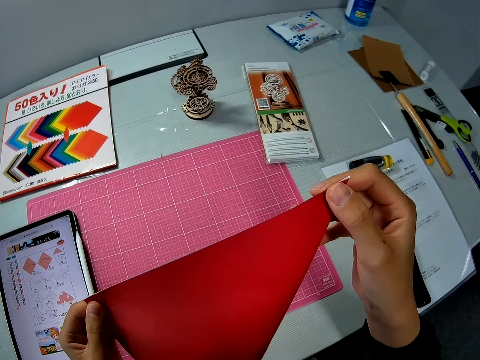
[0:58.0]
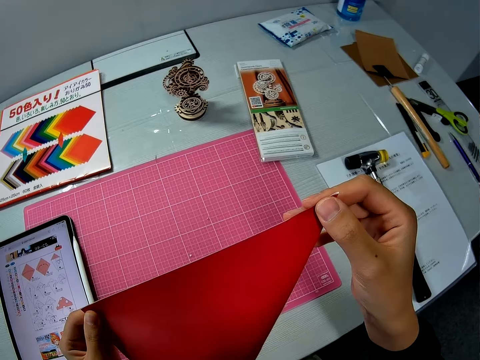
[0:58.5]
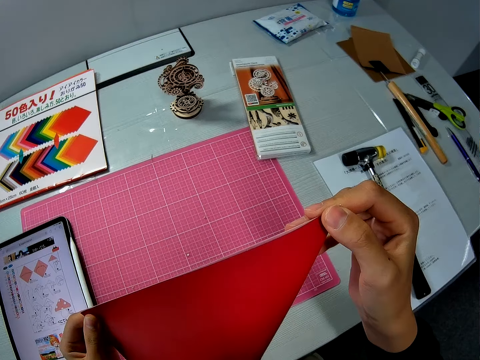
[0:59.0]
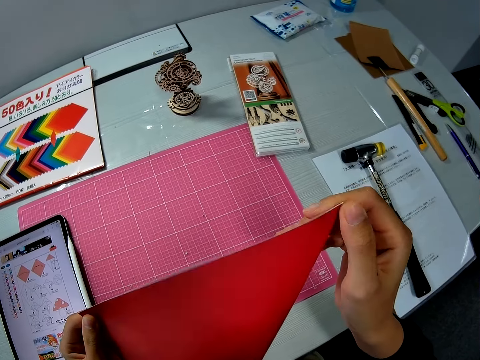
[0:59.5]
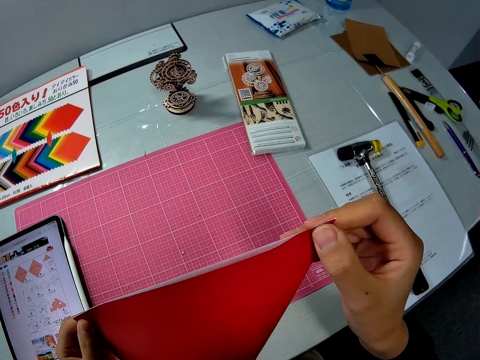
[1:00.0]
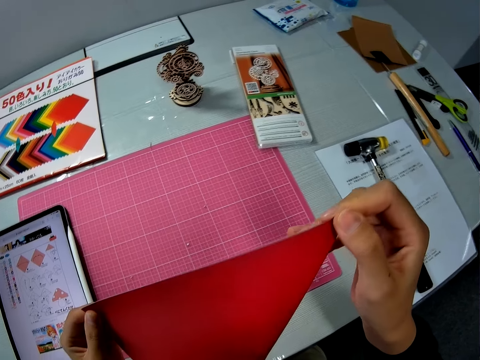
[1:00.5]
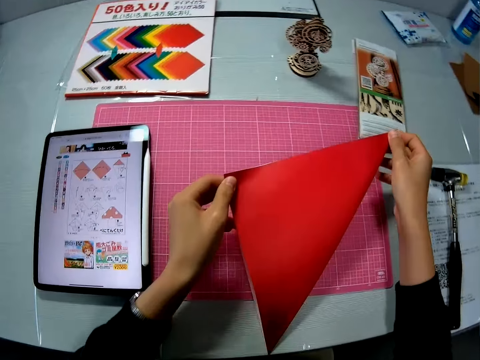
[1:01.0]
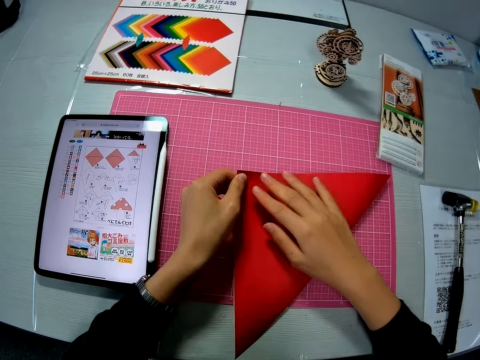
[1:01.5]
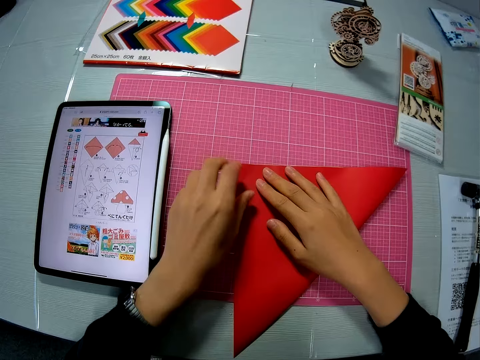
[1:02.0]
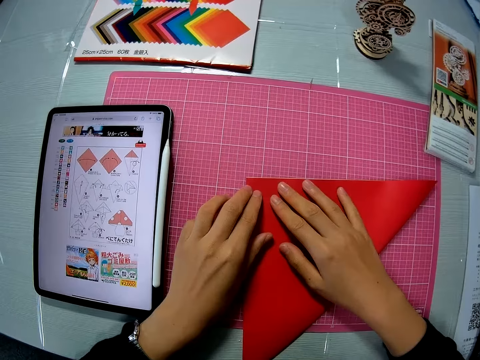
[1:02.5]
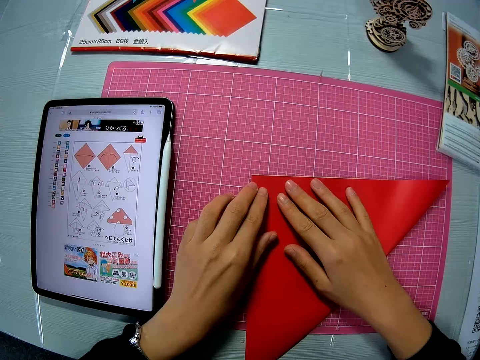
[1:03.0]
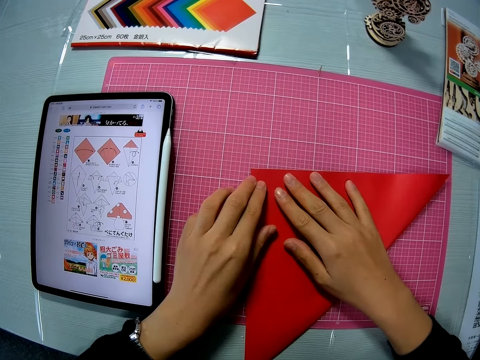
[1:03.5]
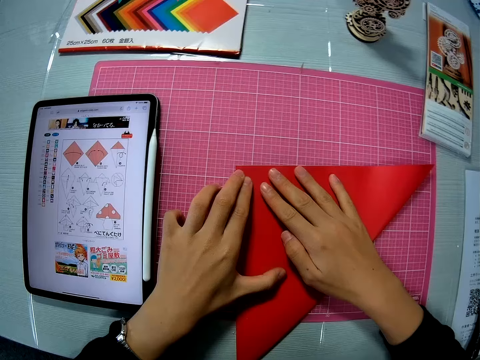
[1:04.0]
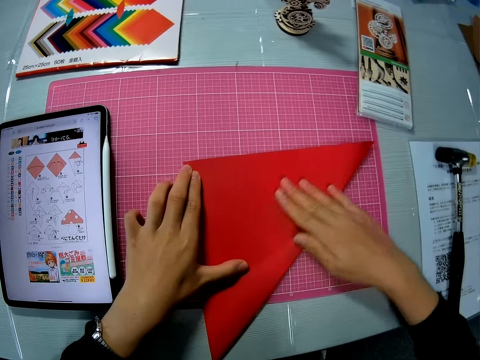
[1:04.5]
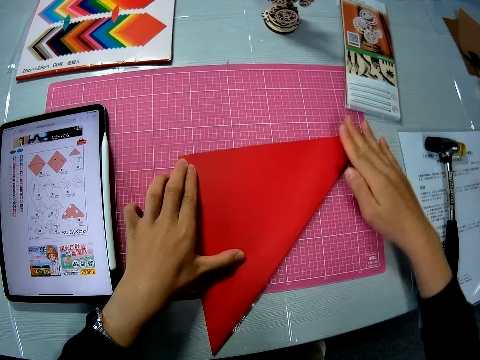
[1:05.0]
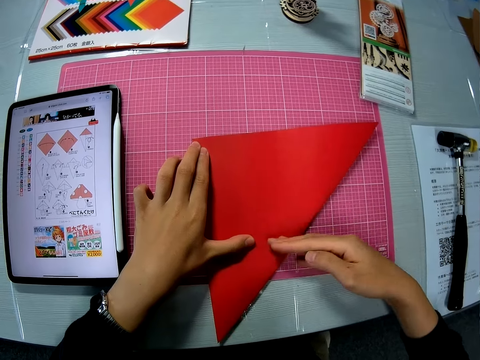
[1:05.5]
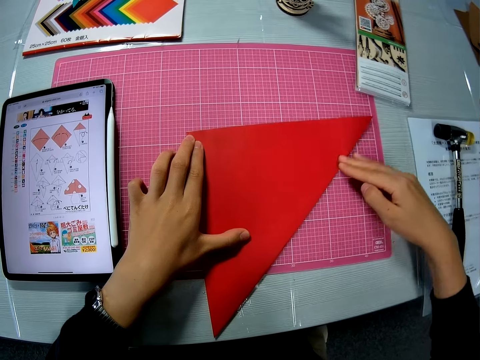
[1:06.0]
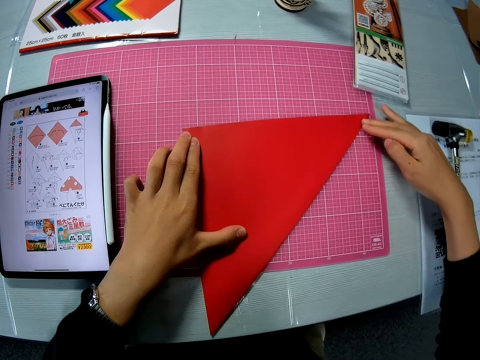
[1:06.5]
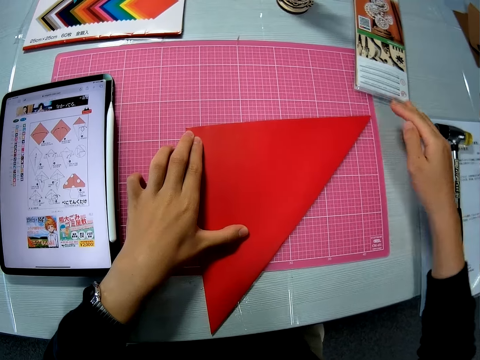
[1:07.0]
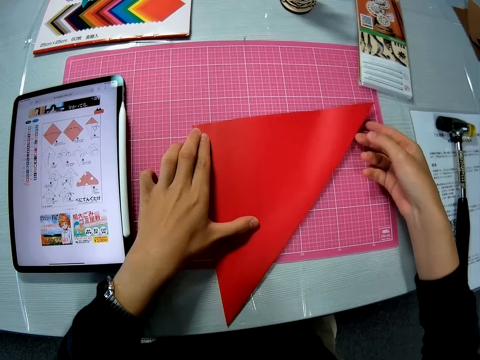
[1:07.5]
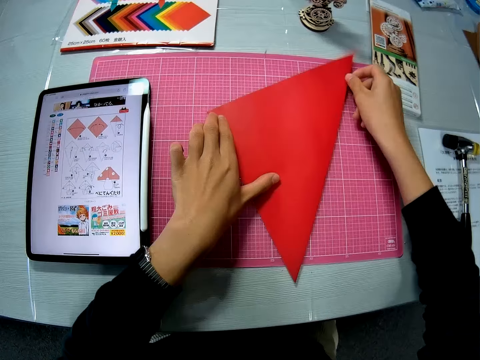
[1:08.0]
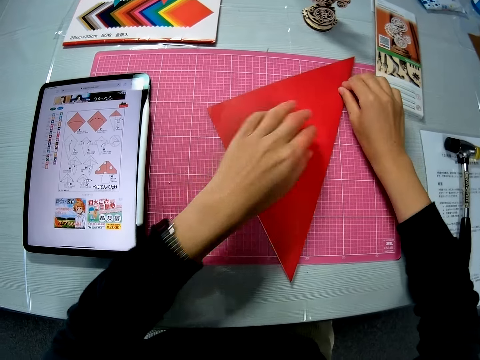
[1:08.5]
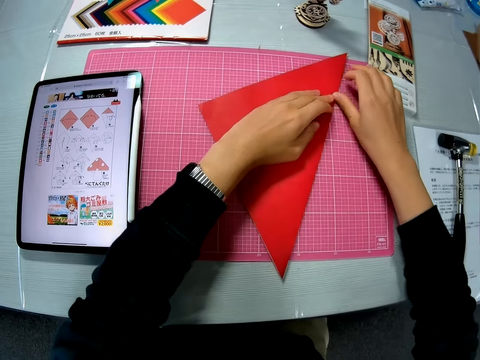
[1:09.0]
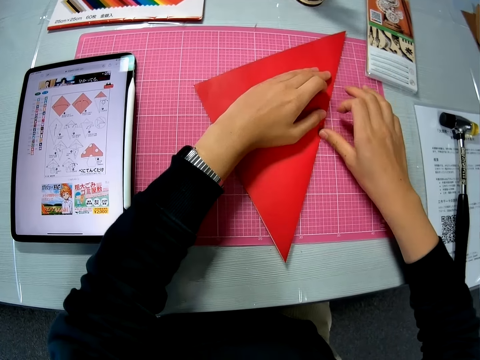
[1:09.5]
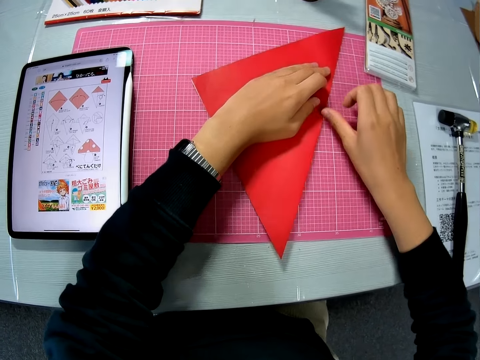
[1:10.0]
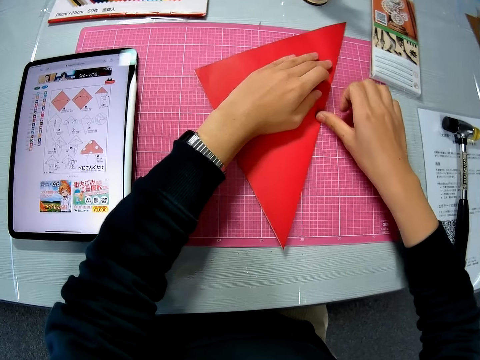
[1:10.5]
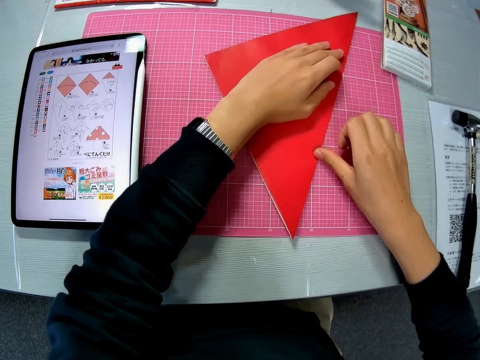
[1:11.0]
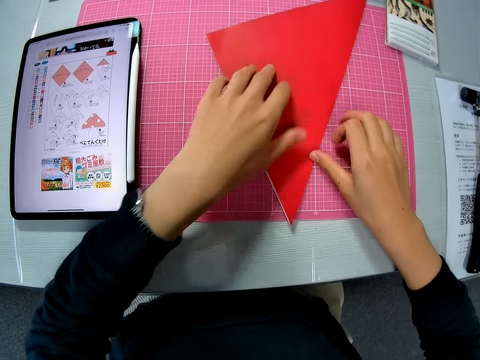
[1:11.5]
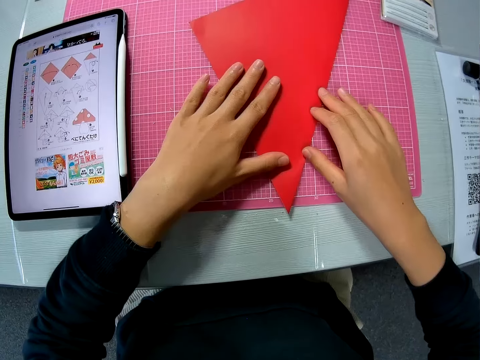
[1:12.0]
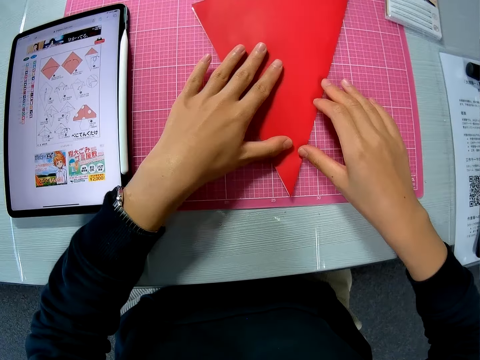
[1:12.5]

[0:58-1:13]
The camera wearer turns the paper. They press the paper. They place the crafting sheet on the cutting mat. They continue to adjust the crafting sheet on the cutting mat. They place hands on the papers. They stretch the paper. They align the paper with fingers. They move the paper. They place the paper down. They use the thumb to align the paper.

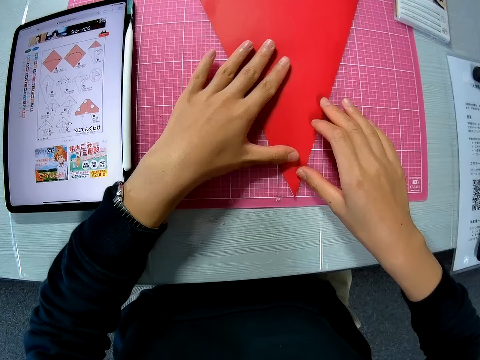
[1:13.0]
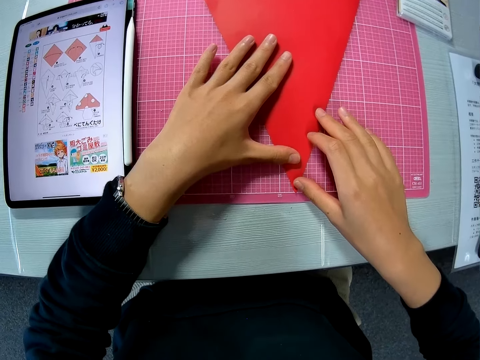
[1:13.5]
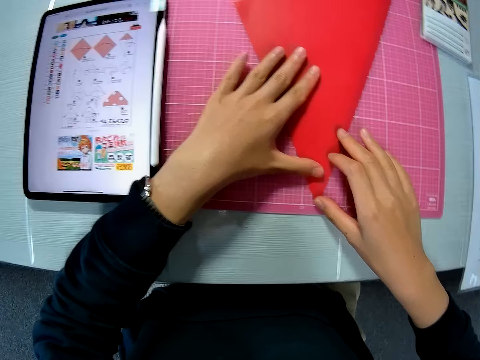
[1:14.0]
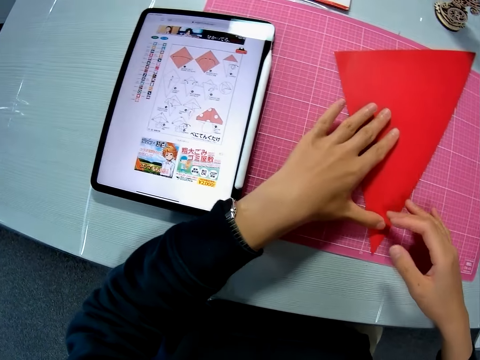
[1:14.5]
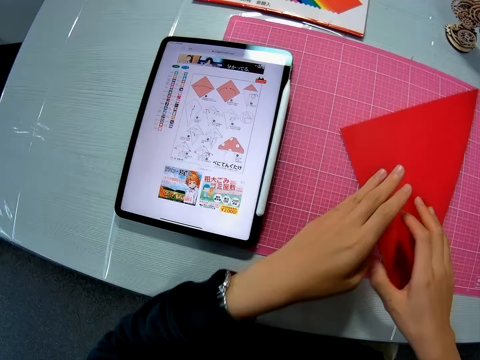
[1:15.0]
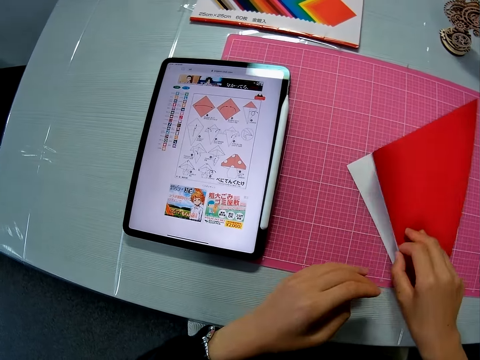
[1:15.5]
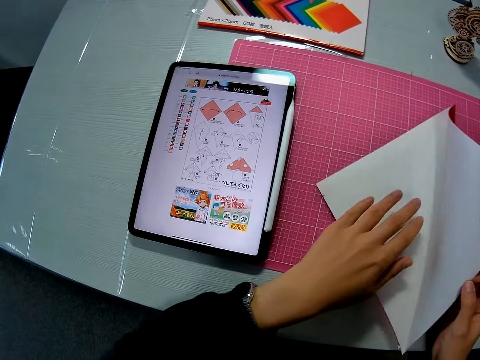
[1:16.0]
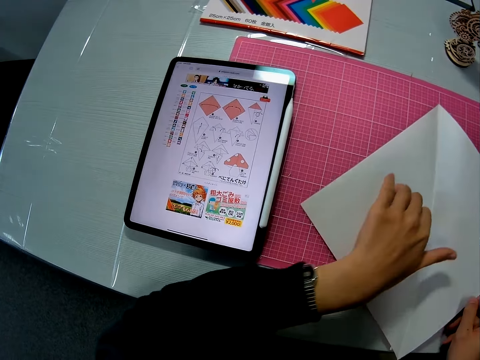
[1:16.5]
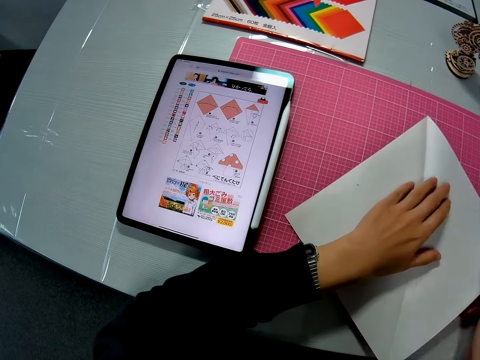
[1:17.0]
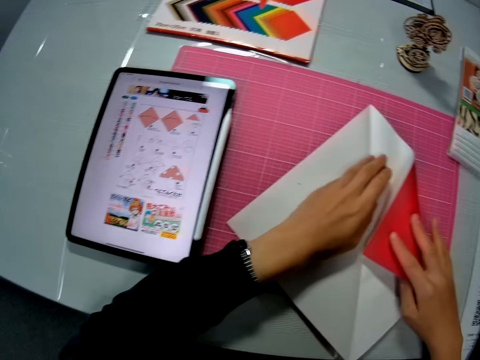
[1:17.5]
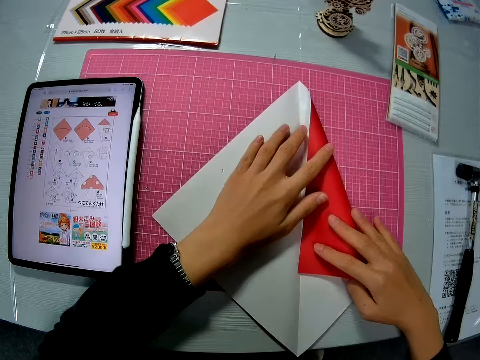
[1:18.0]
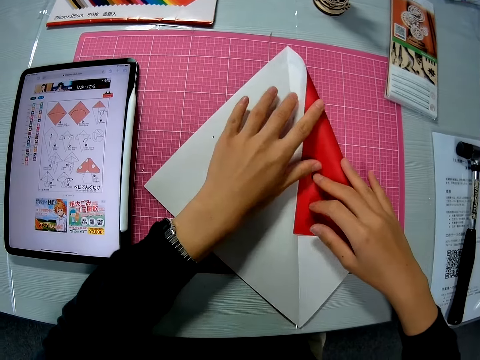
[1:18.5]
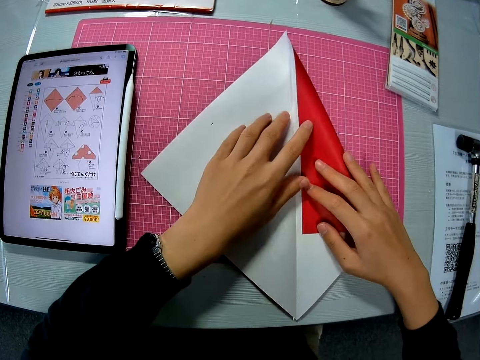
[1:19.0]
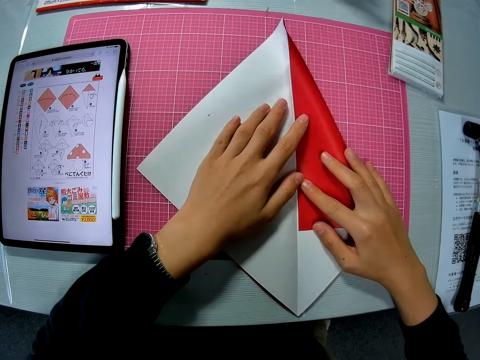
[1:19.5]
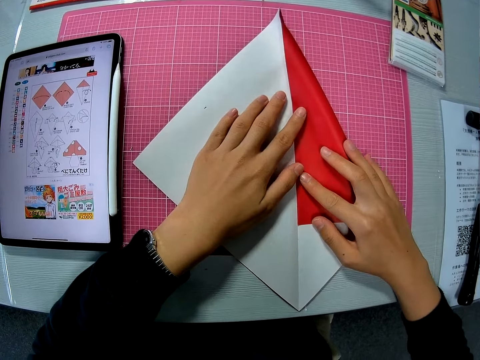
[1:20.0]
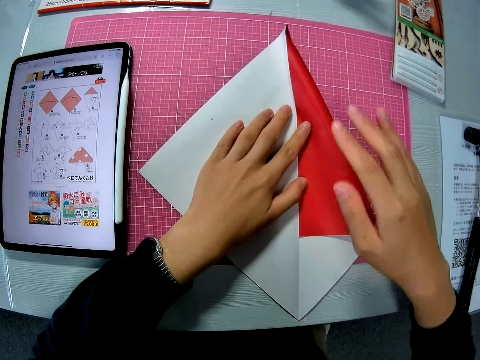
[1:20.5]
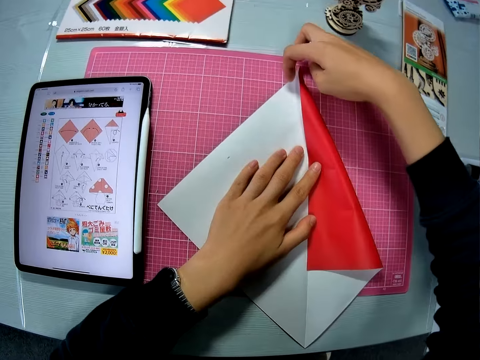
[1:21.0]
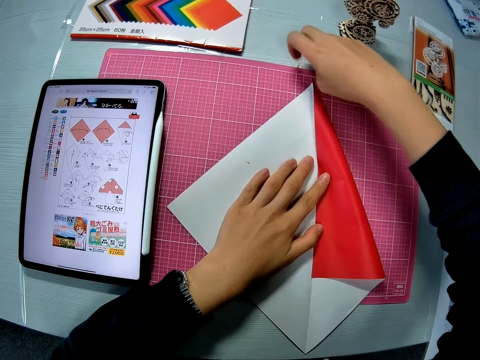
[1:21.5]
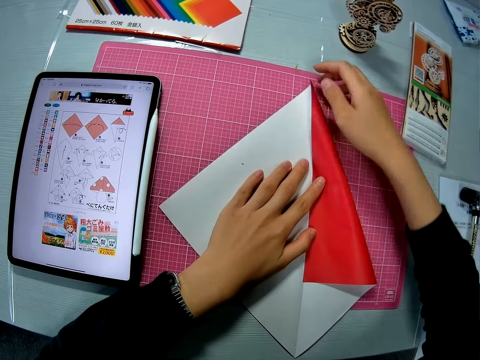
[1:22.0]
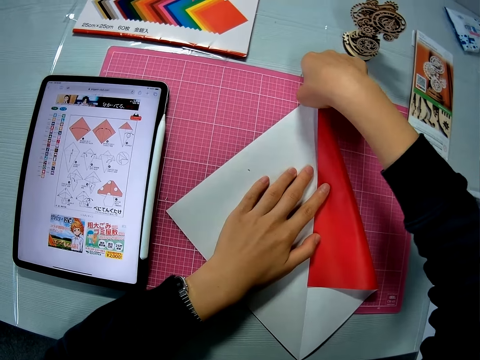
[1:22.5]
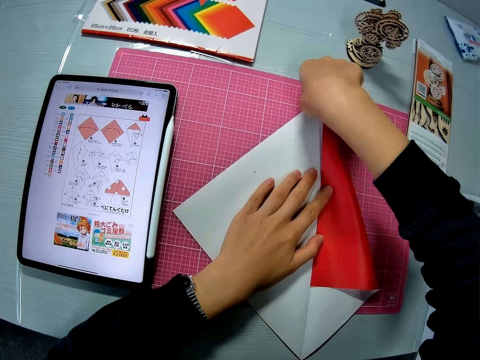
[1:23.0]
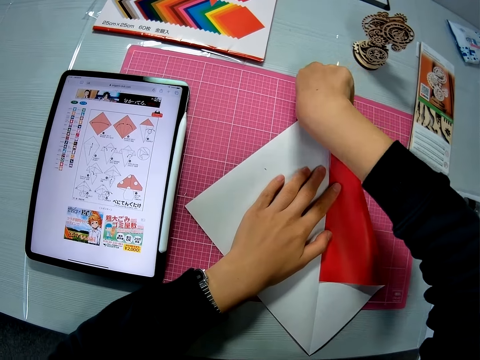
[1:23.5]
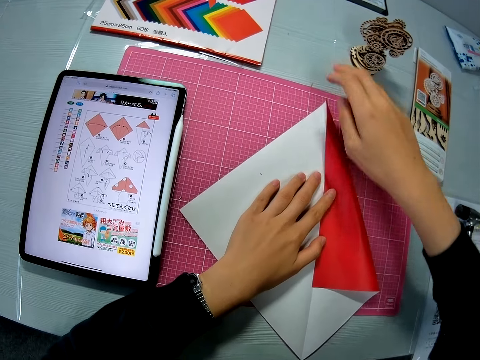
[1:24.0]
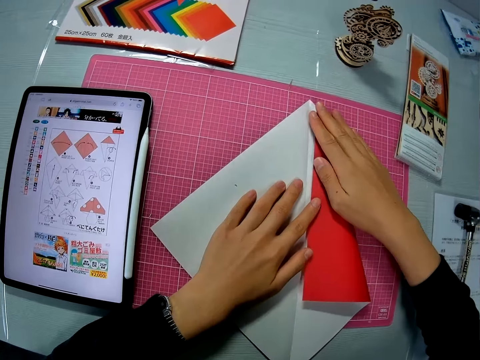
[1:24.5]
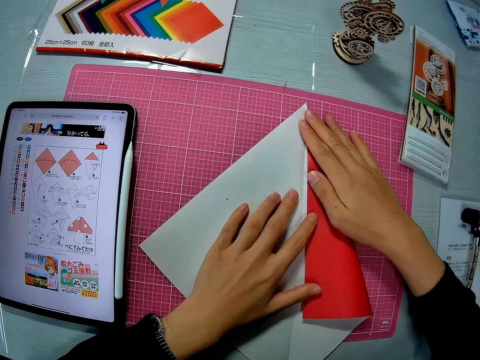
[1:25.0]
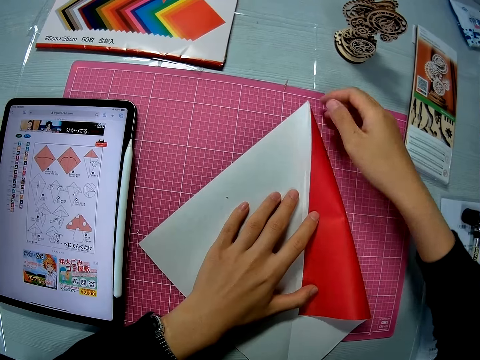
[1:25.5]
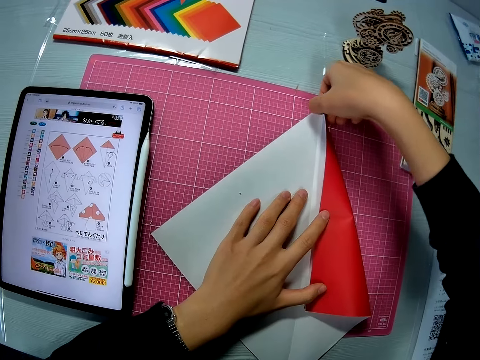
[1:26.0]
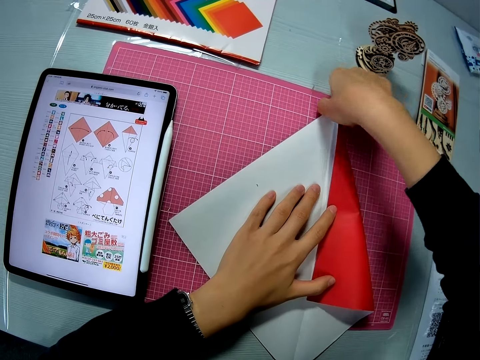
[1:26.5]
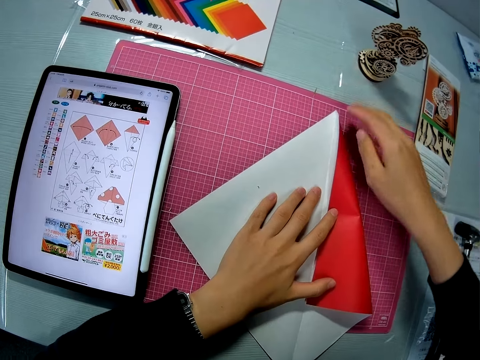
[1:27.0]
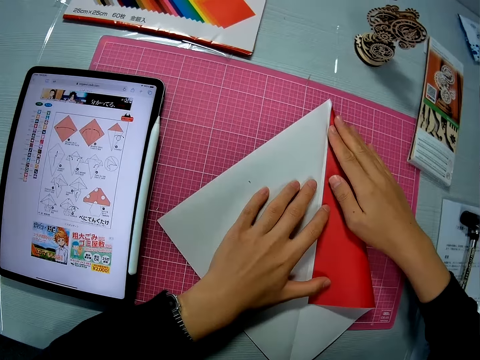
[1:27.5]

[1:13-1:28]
The camera wearer checks the mobile tablet. They unfold the crafting sheet. They fold the right side of the crafting sheet. They adjust the crafting sheet.
